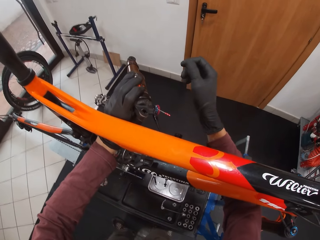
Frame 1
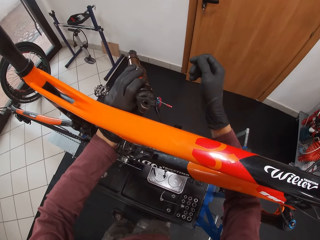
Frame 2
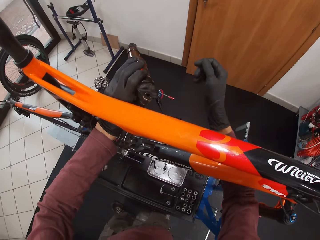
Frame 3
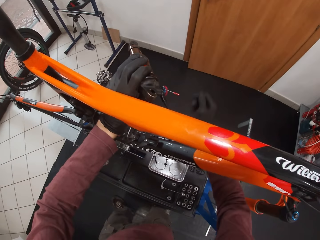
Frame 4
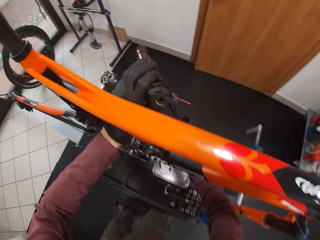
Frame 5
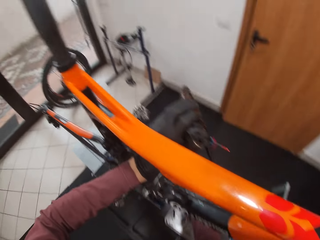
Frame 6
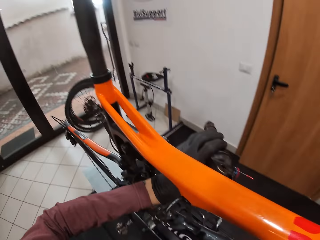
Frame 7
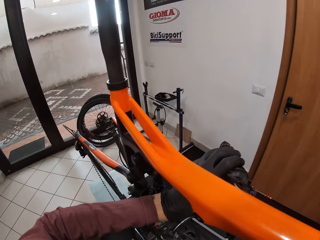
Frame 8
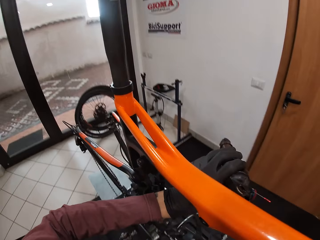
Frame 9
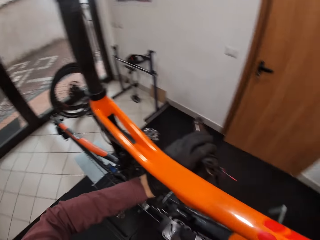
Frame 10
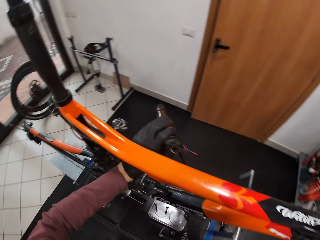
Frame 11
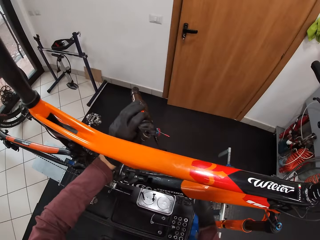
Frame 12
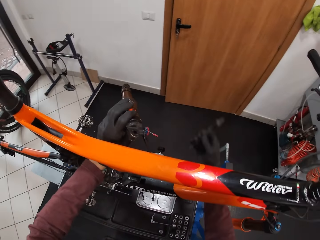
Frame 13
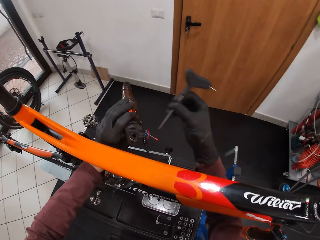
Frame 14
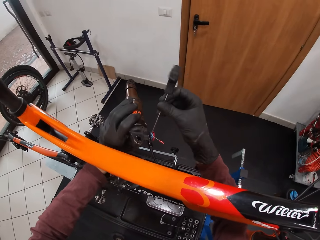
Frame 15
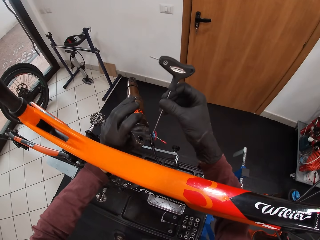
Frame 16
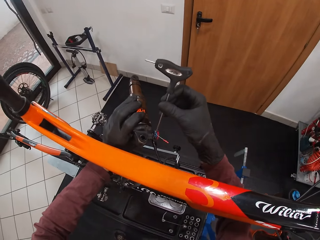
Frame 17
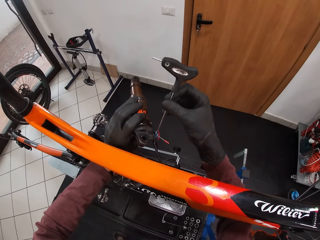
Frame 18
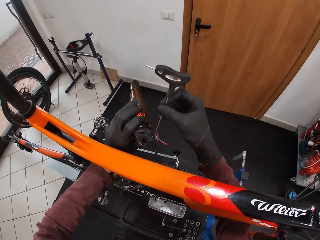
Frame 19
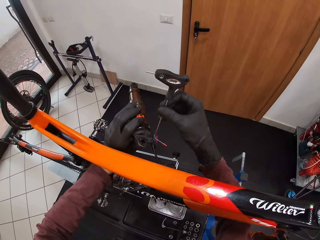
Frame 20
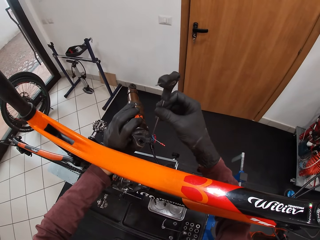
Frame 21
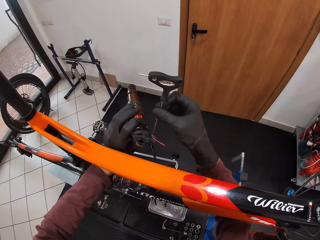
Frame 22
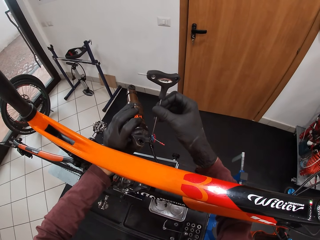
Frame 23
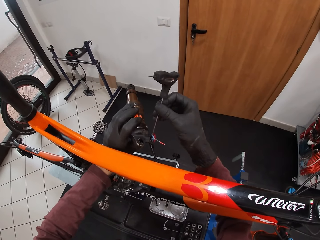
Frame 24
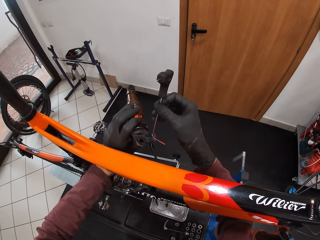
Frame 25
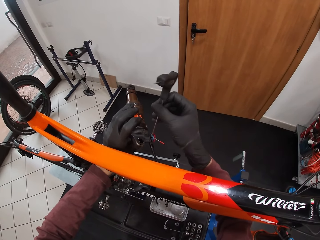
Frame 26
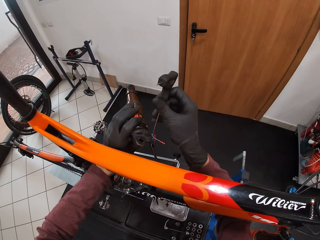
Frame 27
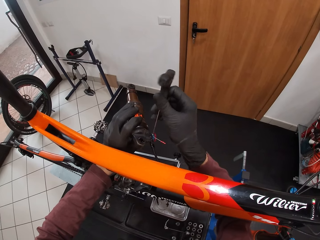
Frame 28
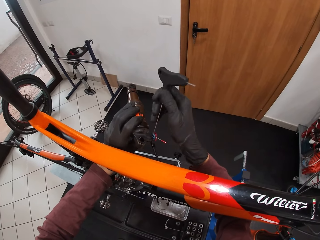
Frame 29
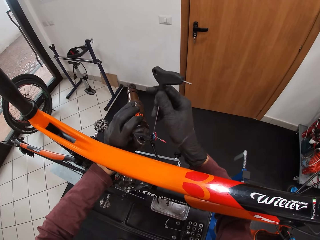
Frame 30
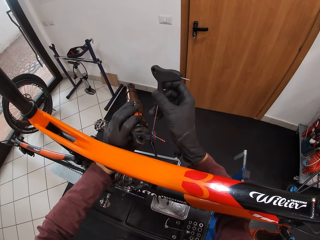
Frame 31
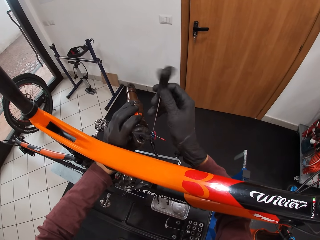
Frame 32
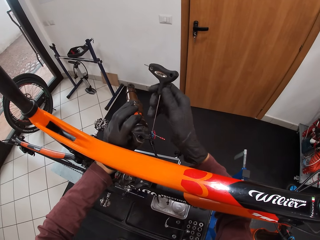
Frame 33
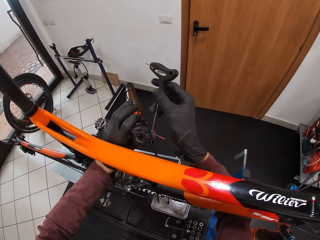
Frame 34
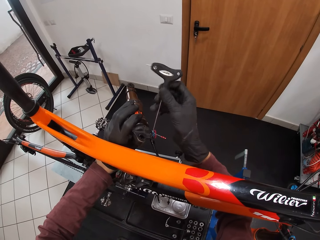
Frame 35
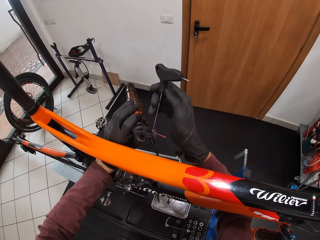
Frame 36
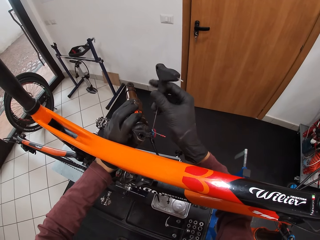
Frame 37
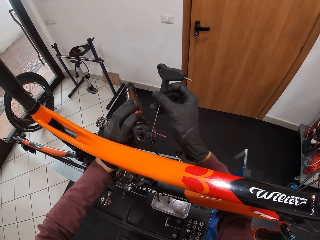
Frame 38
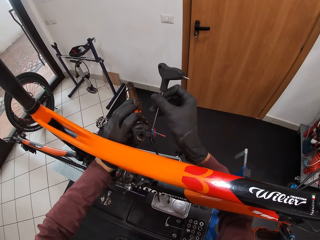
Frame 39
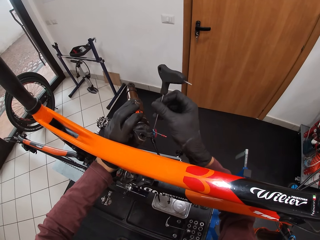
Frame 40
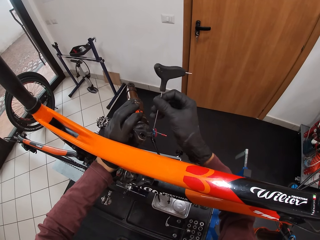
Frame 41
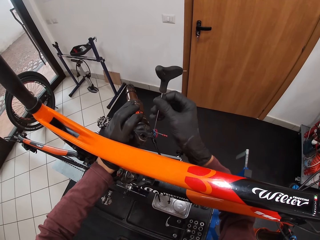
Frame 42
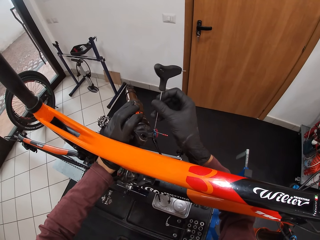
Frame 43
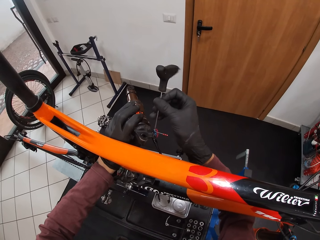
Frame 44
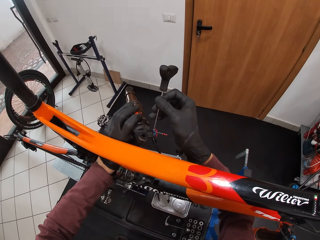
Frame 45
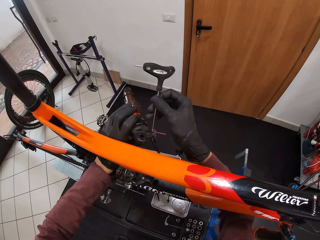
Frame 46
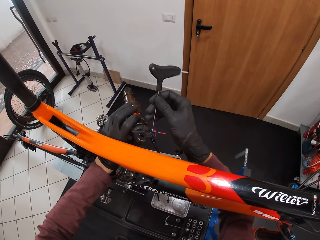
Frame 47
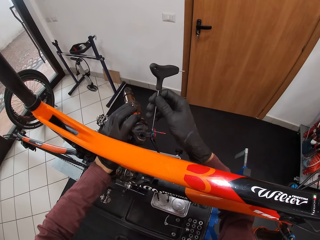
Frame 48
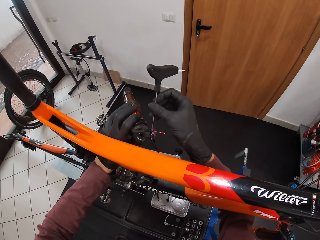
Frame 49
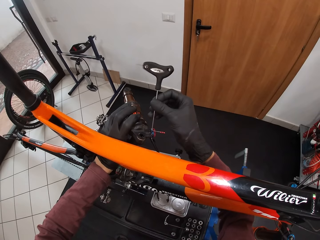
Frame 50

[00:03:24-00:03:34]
The camera wearer picks up the T-handled hex wrench from the maintenance bench with his right hand. He unscrews the fox float with the T-handled hex wrench in his right hand.

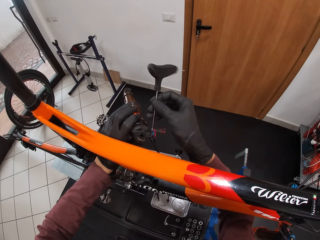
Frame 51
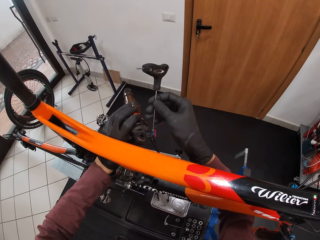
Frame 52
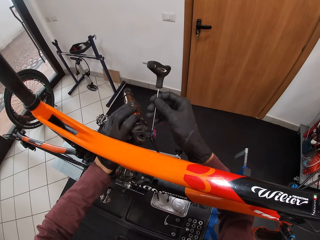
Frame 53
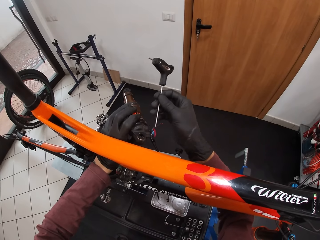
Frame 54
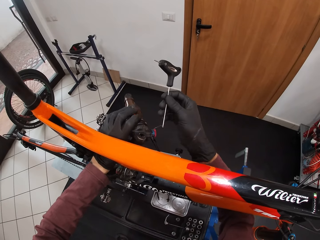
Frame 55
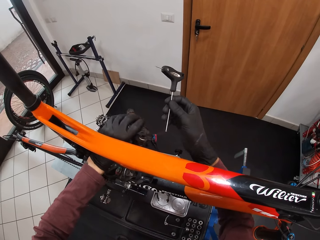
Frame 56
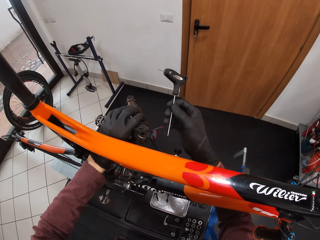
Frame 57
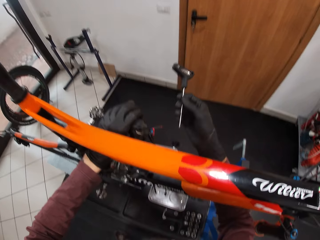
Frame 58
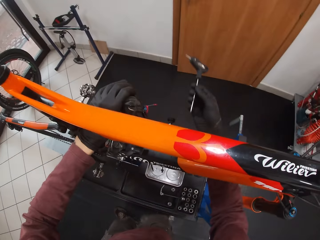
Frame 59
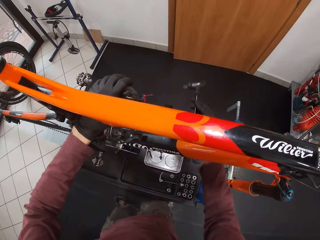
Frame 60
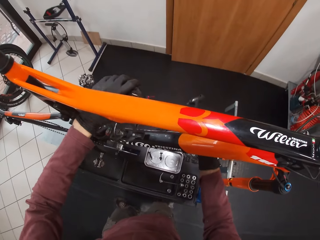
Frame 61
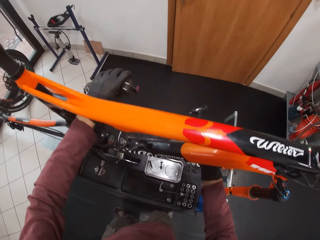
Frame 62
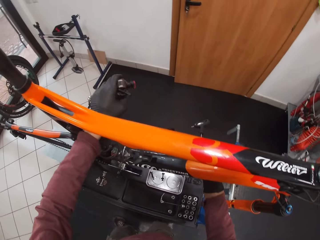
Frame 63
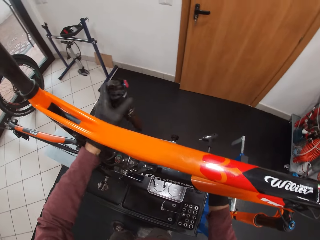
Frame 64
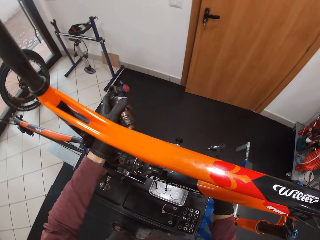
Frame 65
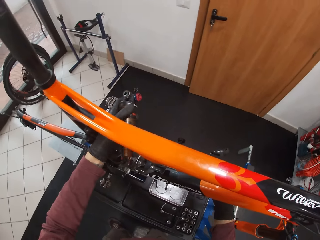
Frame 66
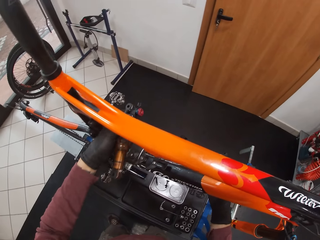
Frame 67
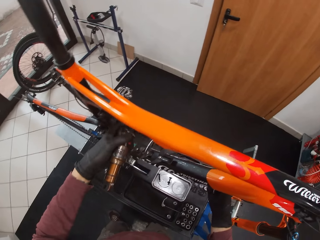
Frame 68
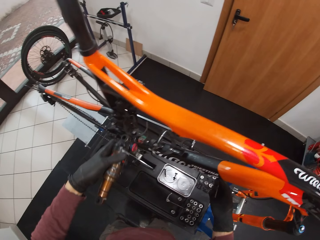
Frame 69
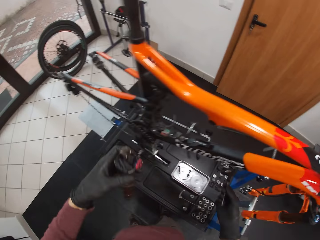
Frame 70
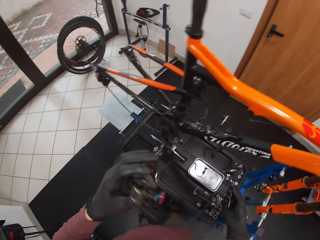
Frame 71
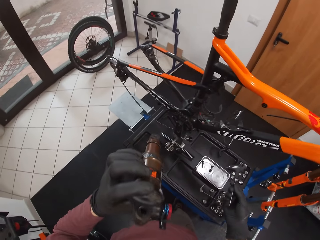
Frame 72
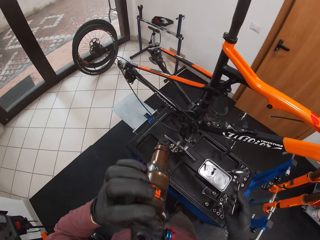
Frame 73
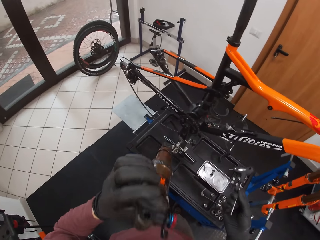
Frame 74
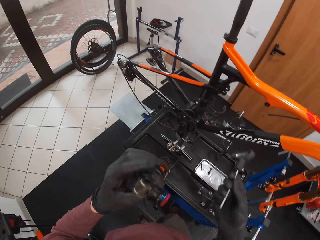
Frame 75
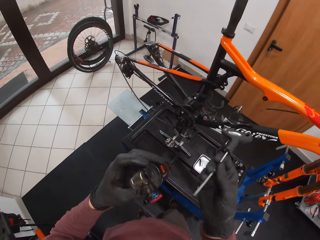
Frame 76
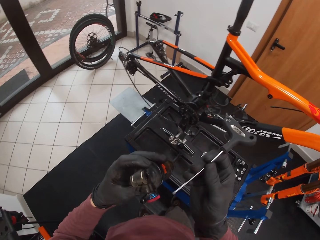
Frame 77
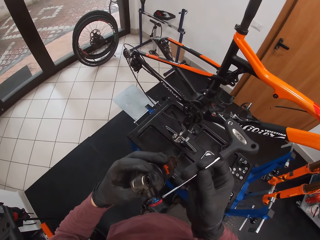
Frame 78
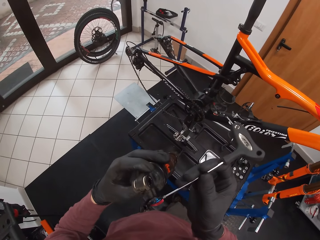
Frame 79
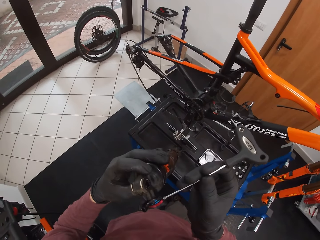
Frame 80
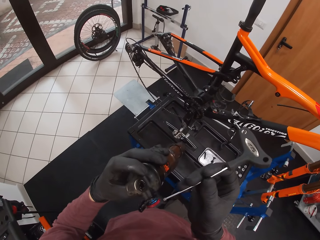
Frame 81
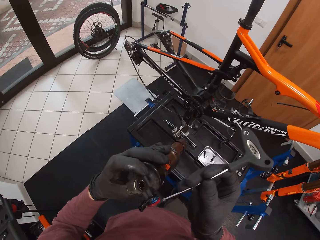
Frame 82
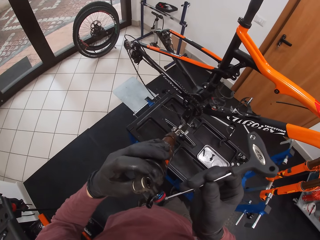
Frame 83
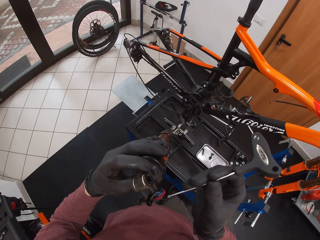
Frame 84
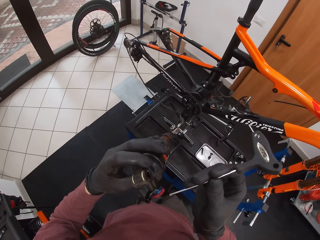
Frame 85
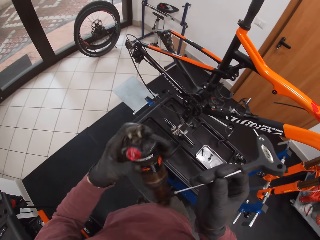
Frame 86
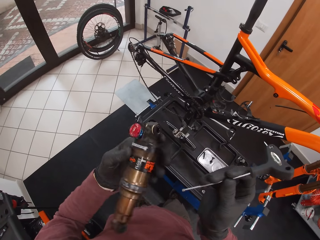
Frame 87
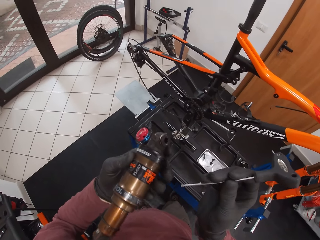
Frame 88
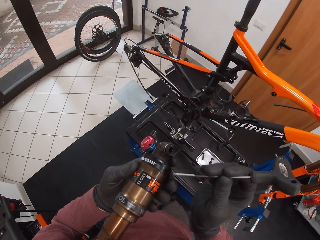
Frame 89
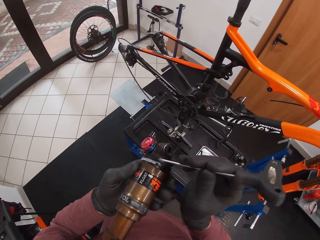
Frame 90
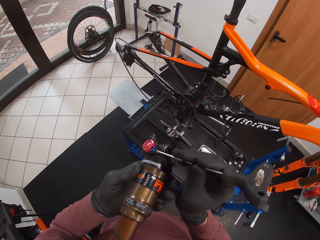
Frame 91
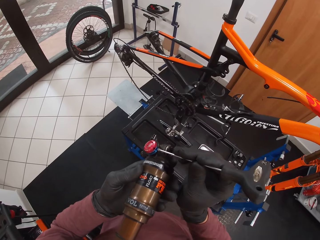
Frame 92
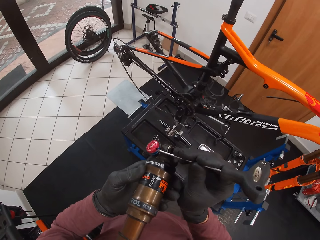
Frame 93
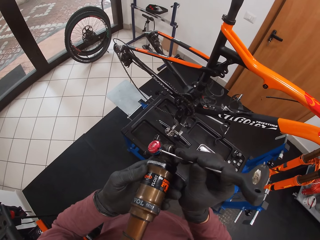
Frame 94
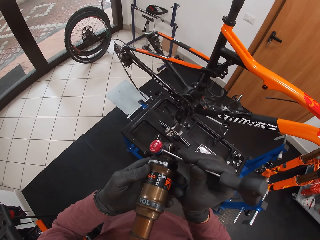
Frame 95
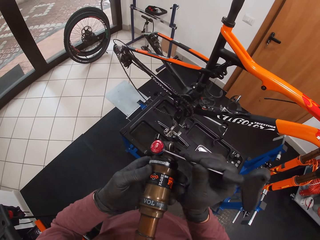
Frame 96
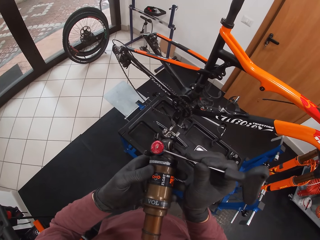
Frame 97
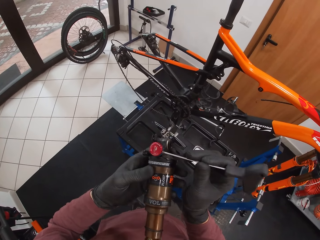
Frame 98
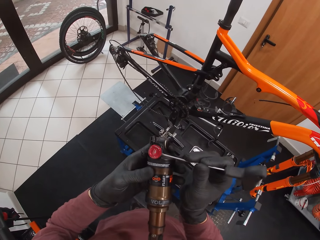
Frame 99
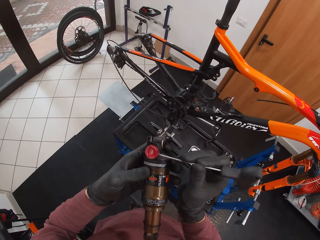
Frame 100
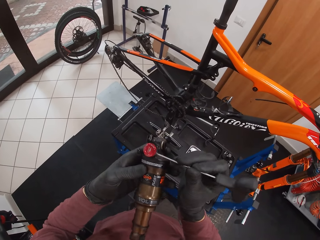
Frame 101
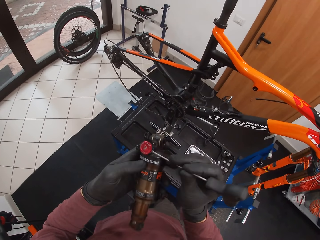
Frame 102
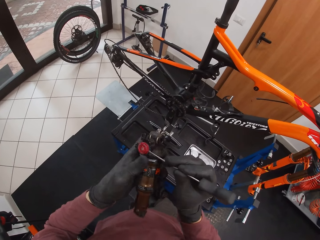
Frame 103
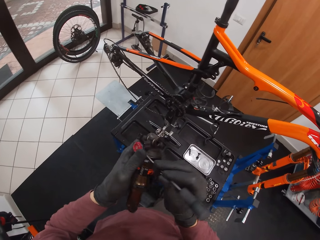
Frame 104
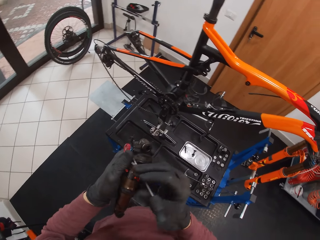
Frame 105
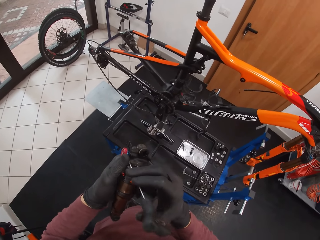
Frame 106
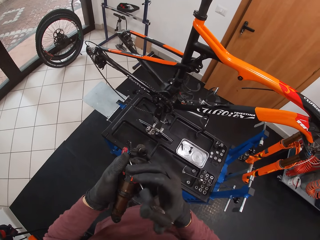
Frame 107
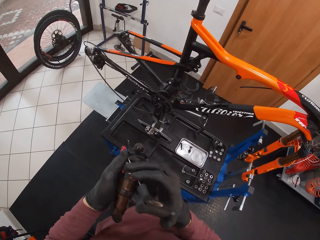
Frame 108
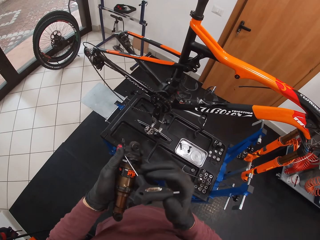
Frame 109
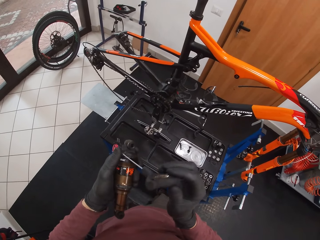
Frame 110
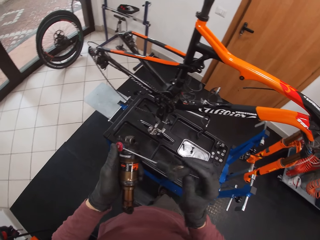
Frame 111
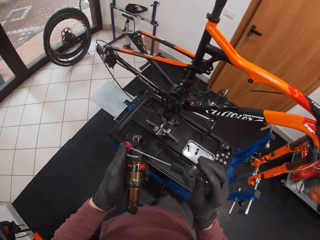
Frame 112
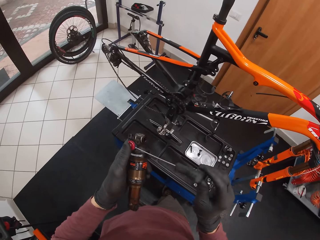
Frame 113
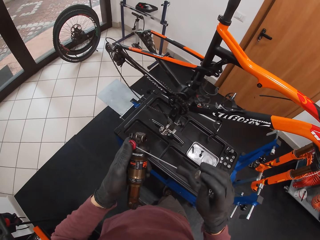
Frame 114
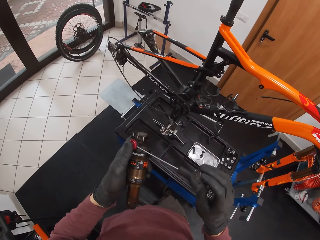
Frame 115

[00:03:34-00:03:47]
The camera wearer detaches the fox float from a cord with his left hand. He looks at something. He screws in a screw on the fox float in his left hand with the T-handled hex wrench in his right hand. He places an Allen wrench on something.
